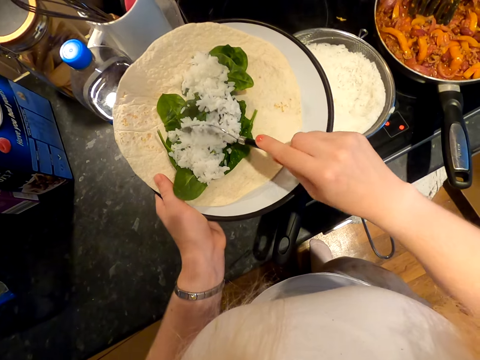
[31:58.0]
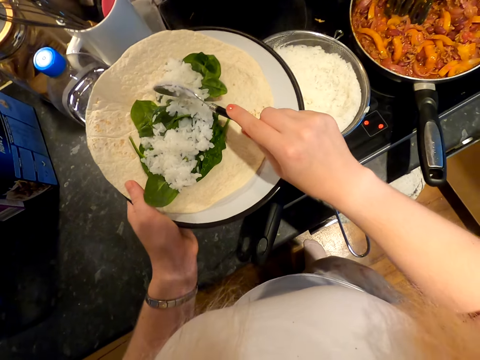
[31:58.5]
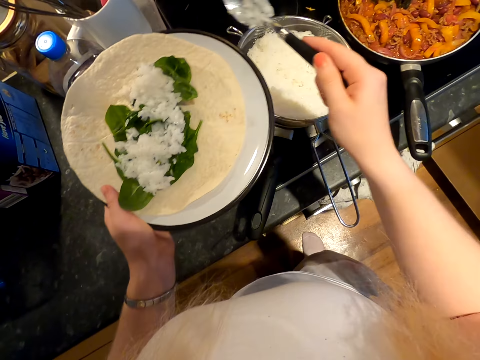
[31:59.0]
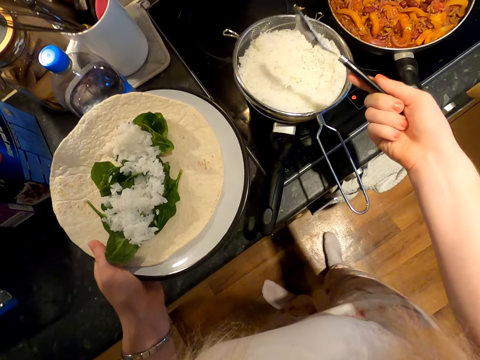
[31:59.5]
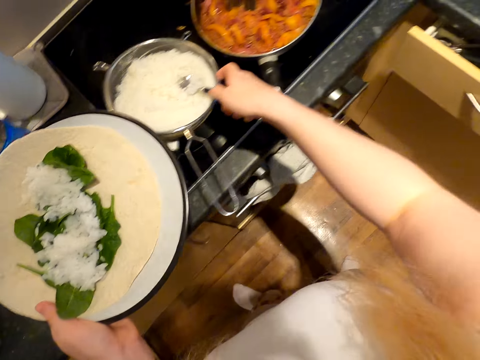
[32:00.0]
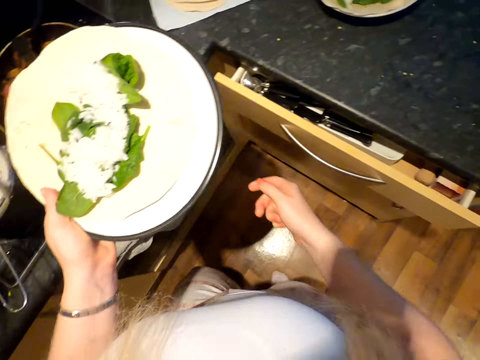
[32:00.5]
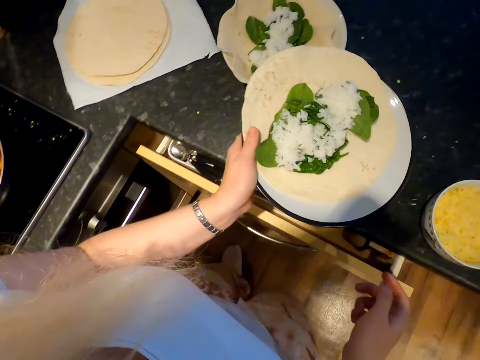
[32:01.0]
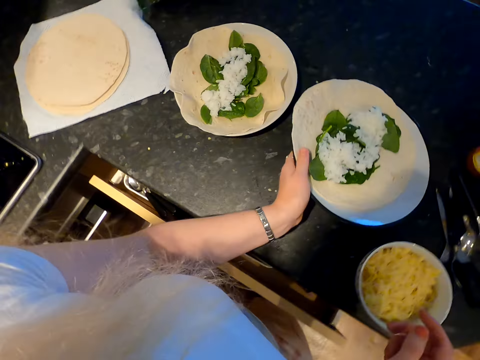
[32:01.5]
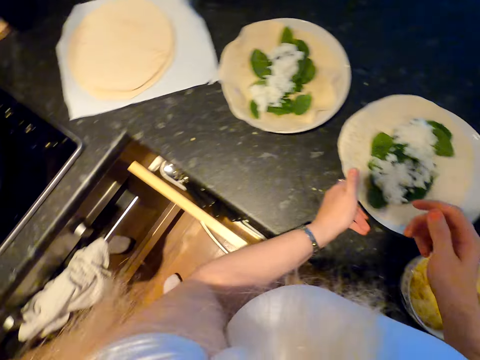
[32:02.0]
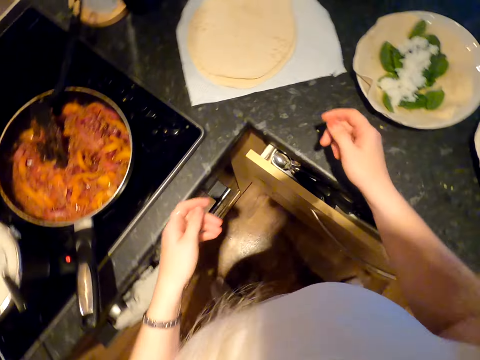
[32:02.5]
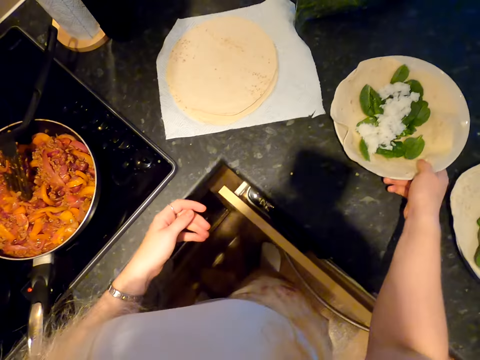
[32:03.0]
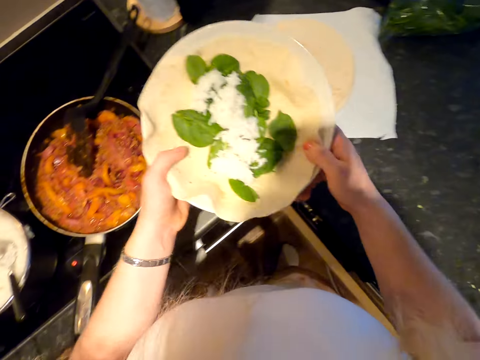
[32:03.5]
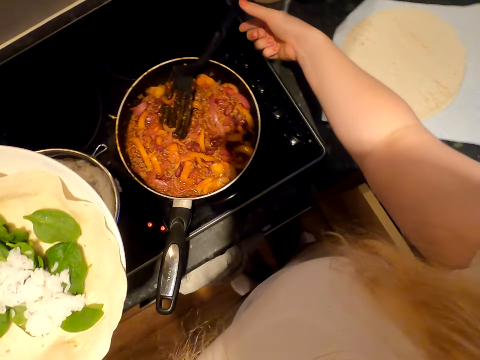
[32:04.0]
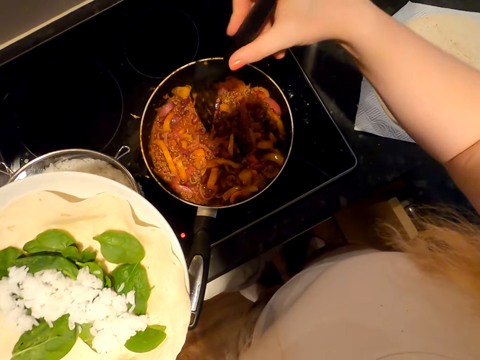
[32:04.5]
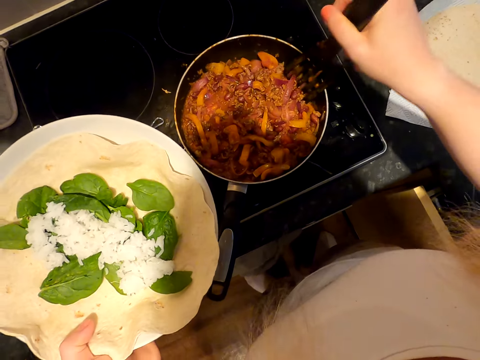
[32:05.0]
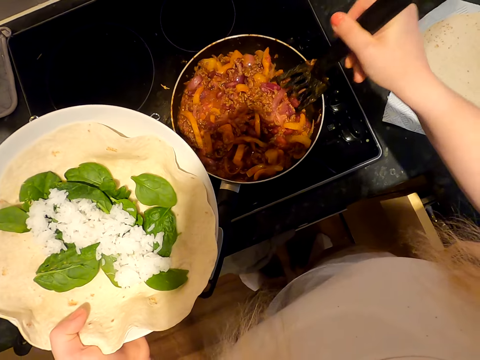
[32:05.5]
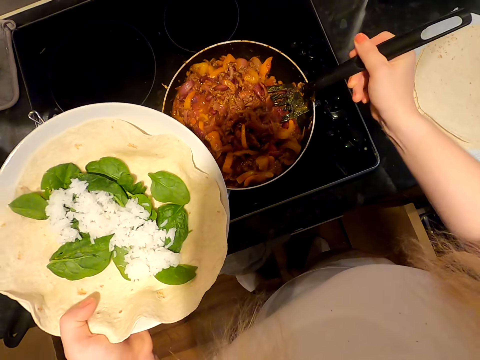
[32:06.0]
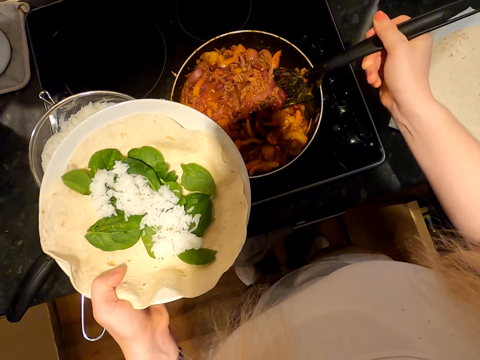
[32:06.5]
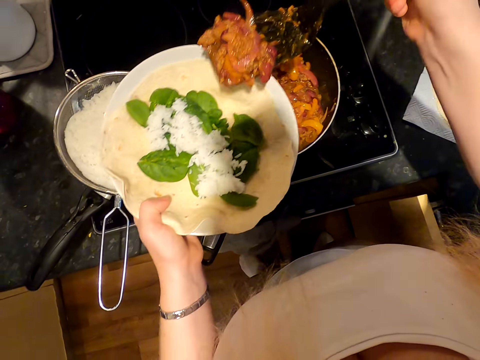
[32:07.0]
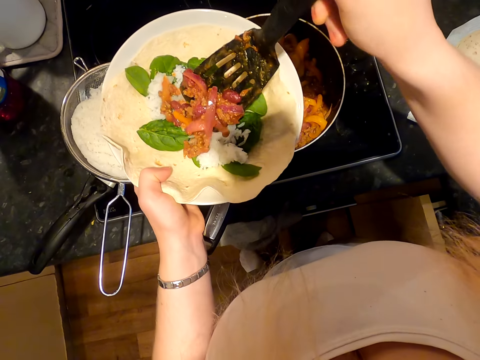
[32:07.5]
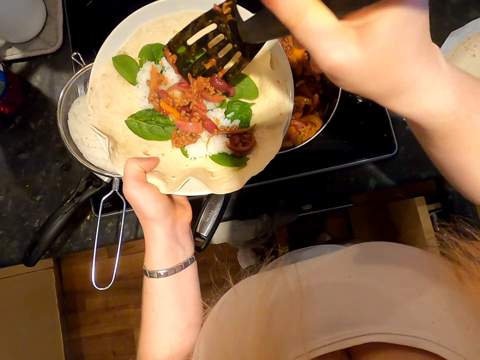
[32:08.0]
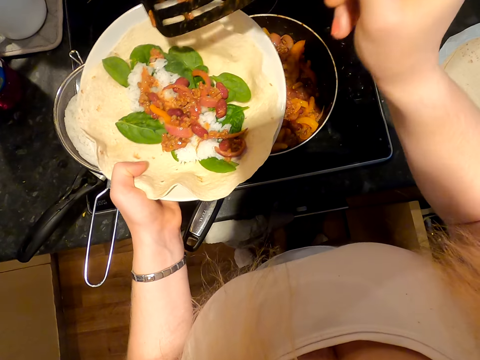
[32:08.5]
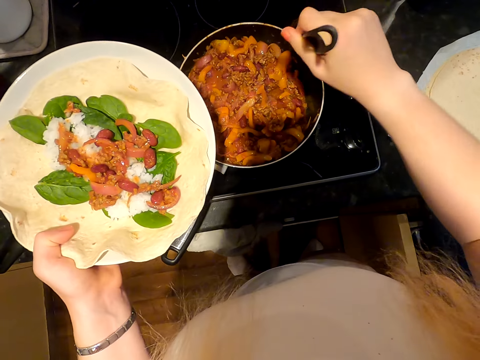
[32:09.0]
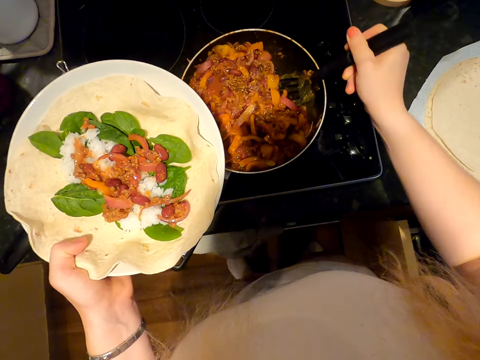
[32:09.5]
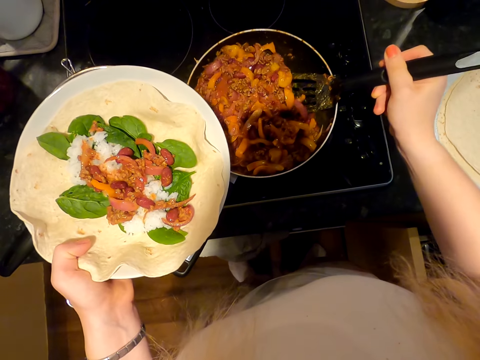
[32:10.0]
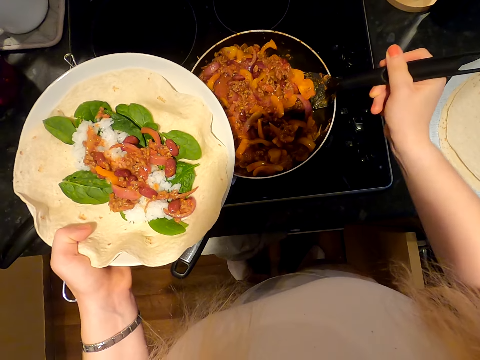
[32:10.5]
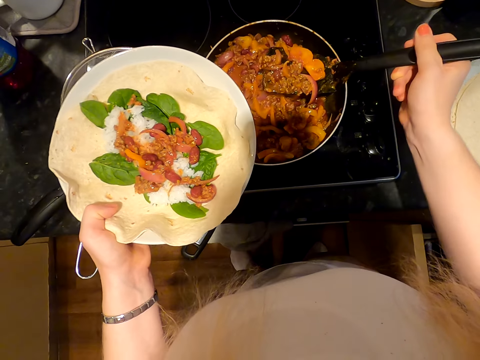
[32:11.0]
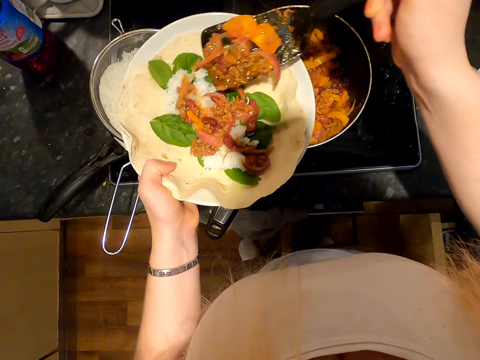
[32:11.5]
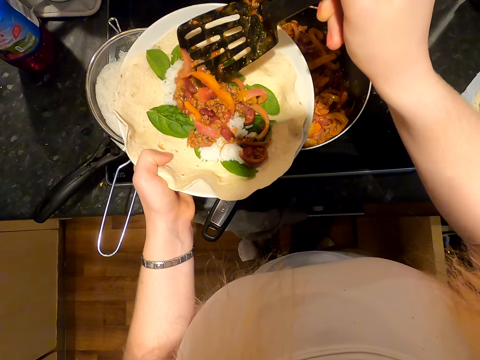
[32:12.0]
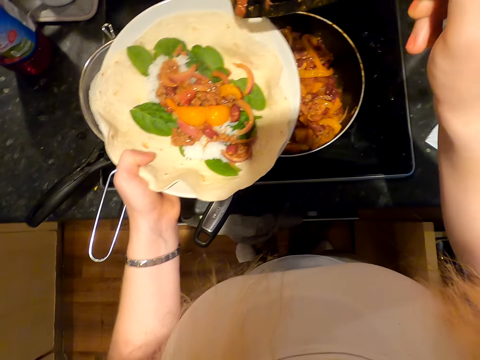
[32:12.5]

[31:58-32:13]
The camera wearer moves around. They put the plate down, pick up the plate, and hold the plate with the other hand. They hold a serving spoon. They serve minced meat.

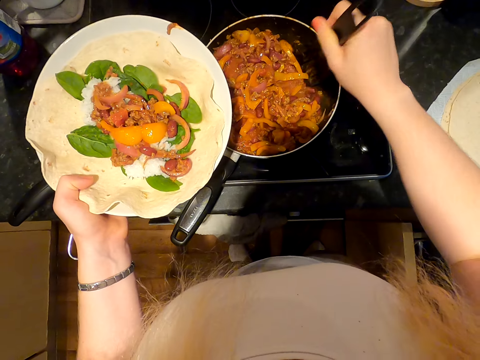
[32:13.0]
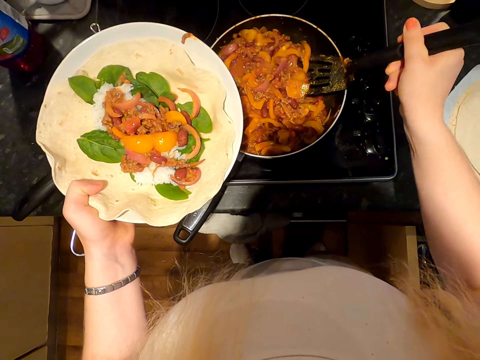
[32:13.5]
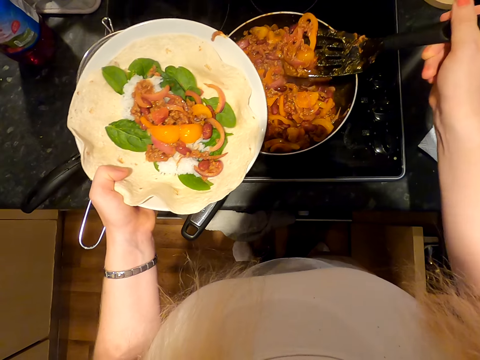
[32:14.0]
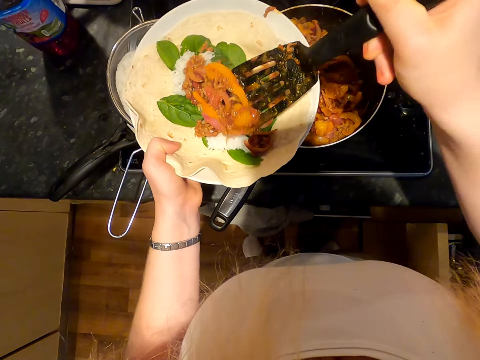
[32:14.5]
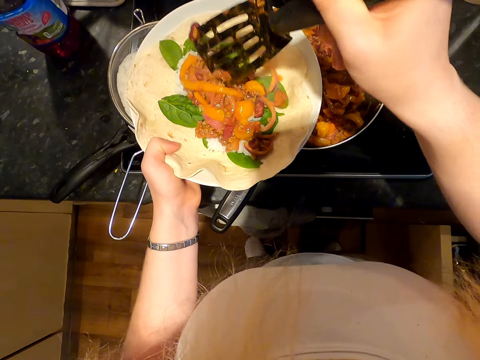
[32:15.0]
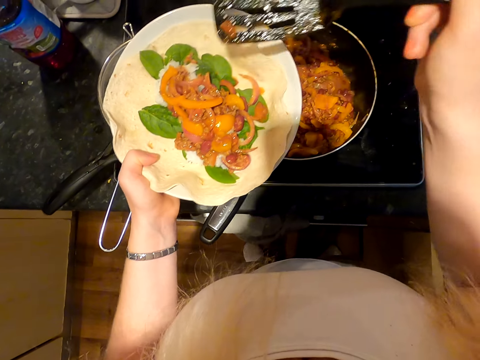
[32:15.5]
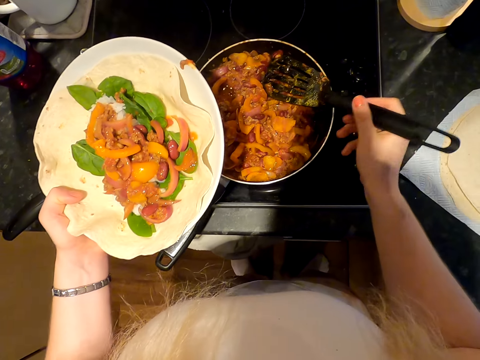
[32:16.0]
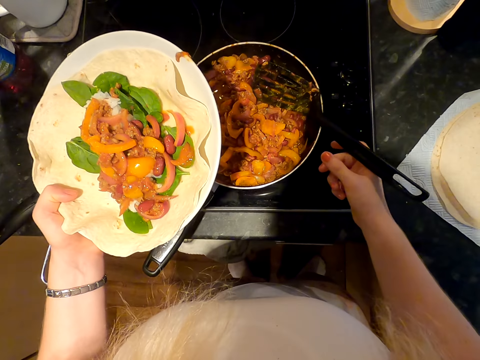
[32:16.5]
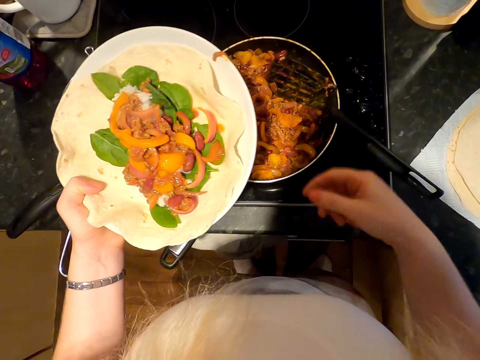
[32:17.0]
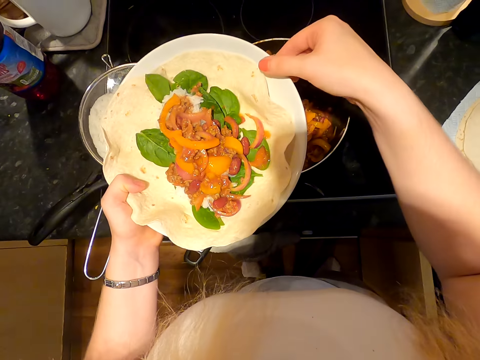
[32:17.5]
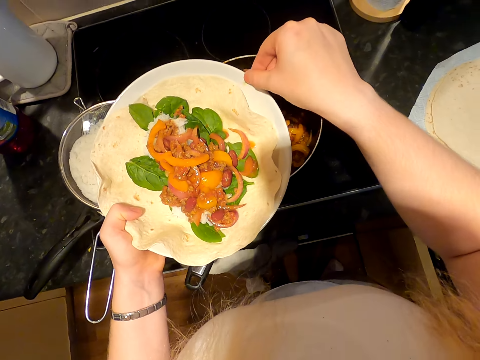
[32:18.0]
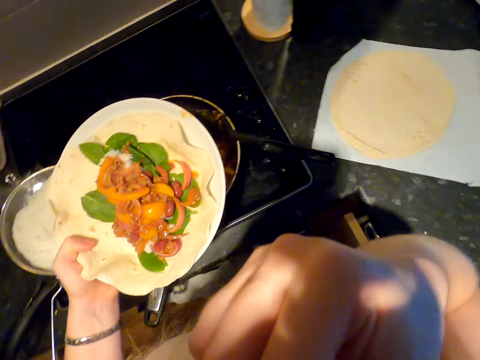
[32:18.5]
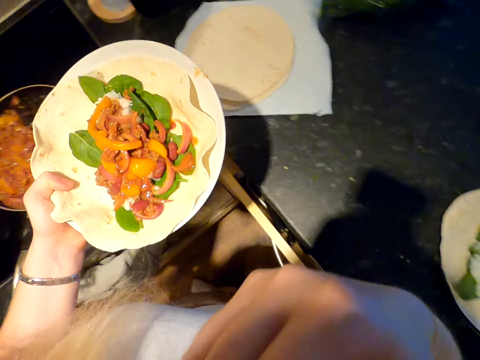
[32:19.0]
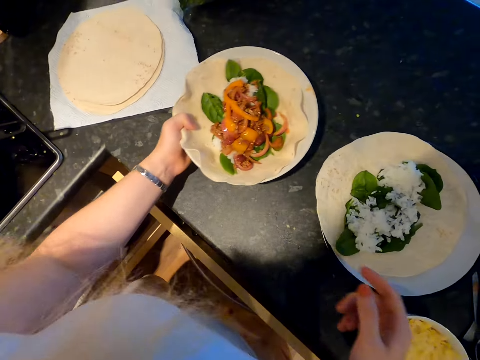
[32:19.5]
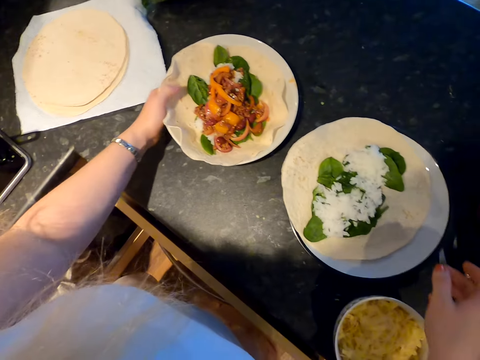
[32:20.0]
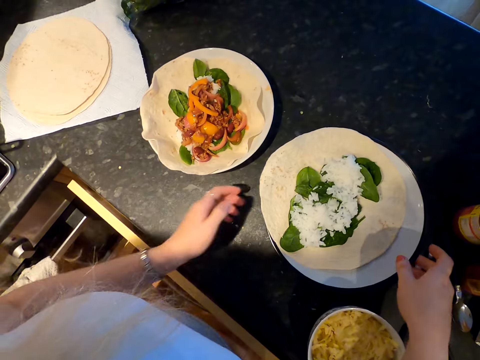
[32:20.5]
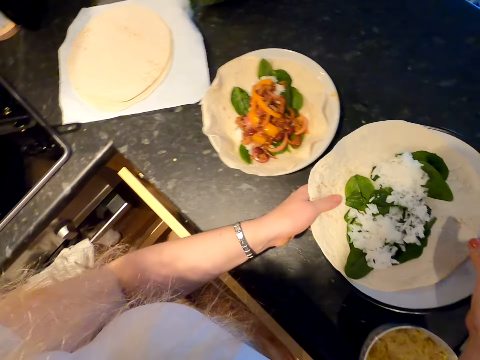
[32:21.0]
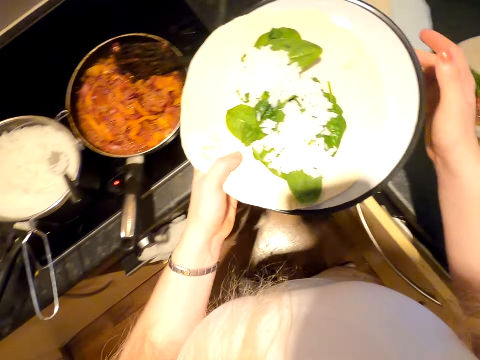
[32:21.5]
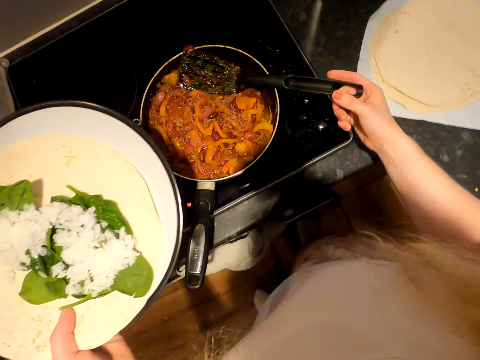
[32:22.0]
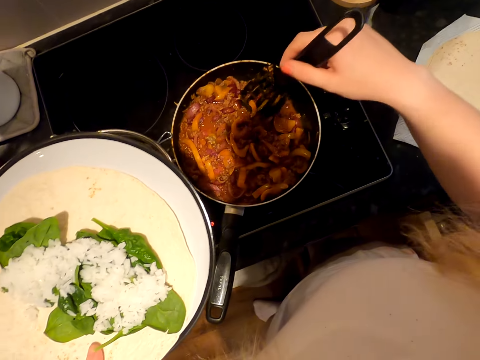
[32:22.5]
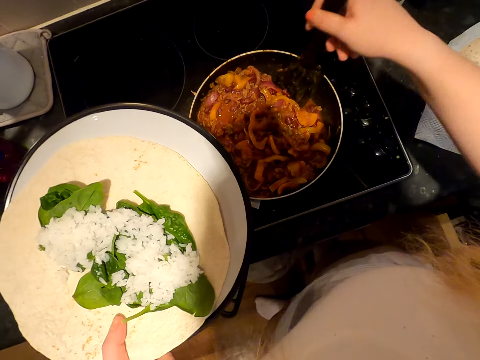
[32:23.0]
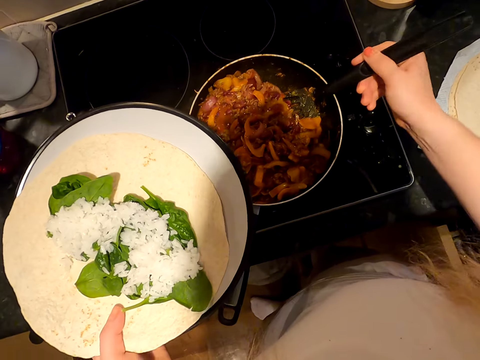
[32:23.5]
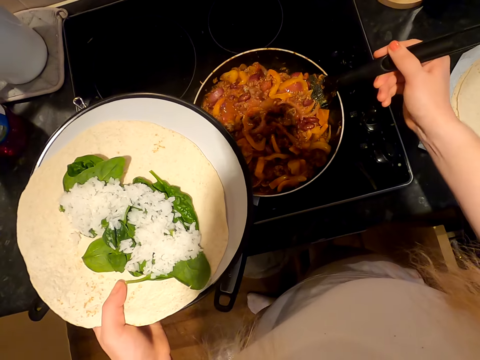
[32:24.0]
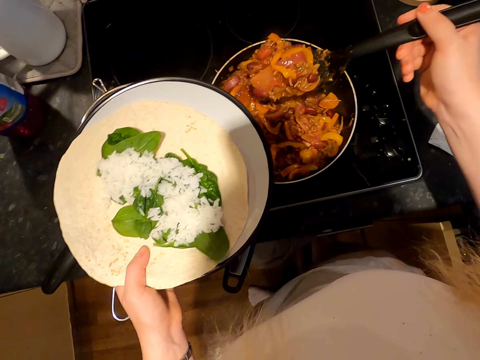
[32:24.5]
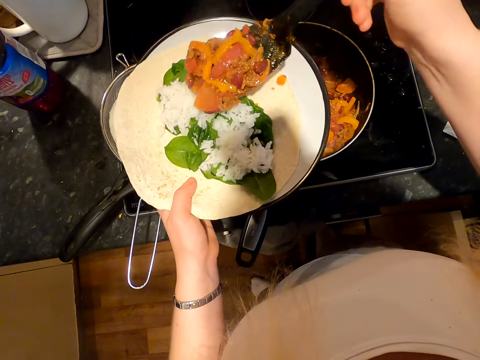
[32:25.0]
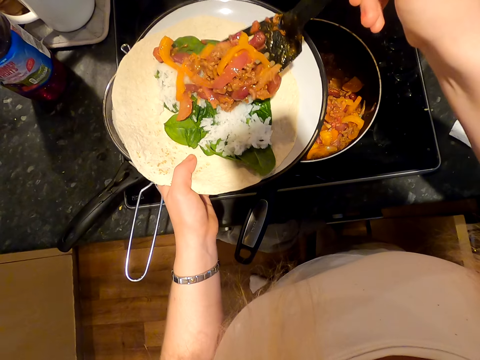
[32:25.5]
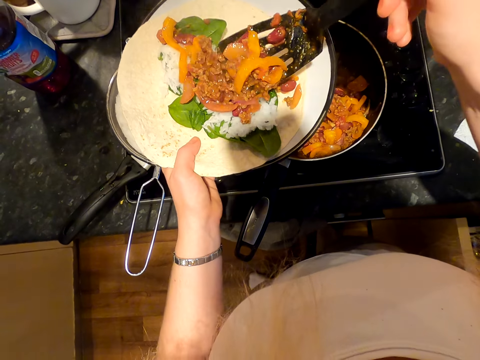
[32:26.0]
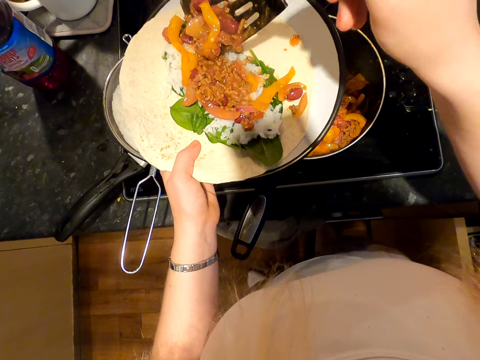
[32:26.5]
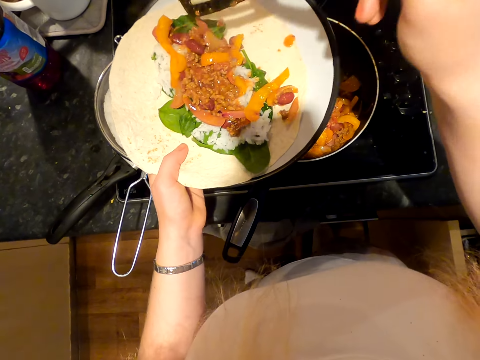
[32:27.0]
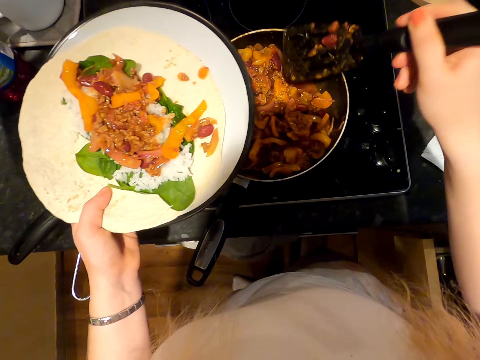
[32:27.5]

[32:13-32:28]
The camera wearer puts the serving spoon down. They pick up food and eat the food. They move around. They put the plate down and pick up the plate. They hold the serving spoon. They serve minced meat.
